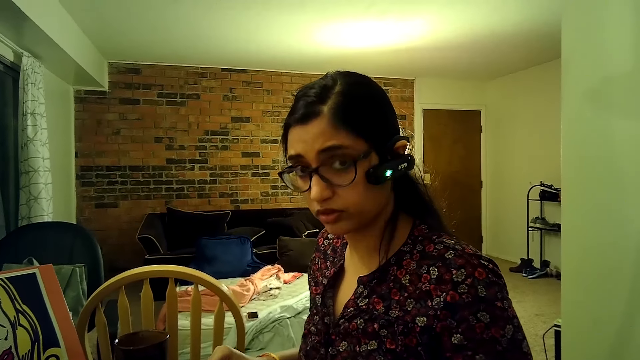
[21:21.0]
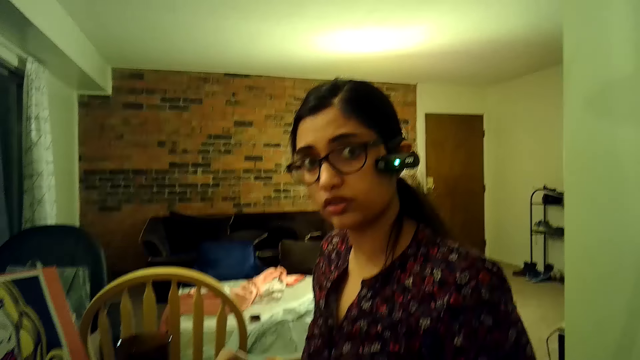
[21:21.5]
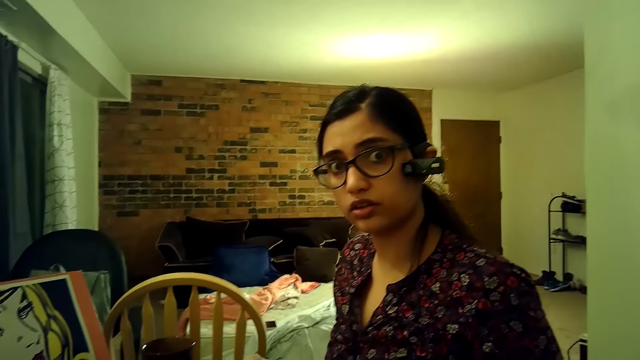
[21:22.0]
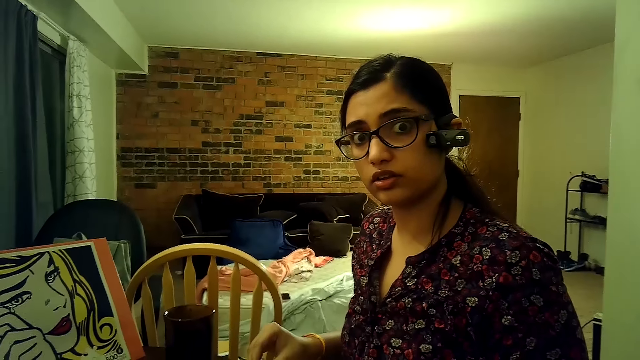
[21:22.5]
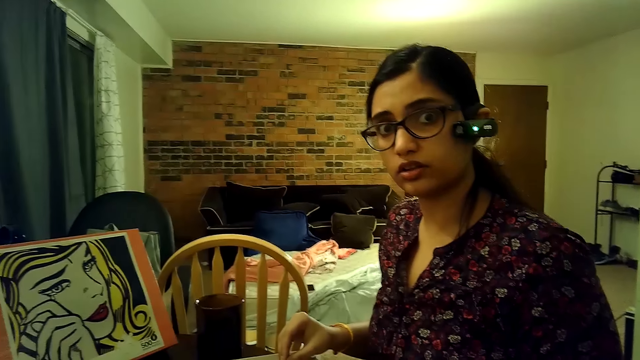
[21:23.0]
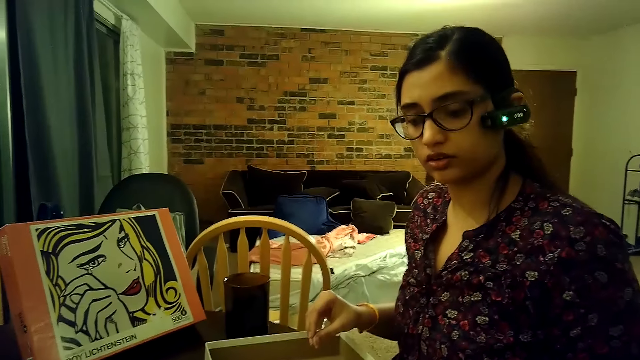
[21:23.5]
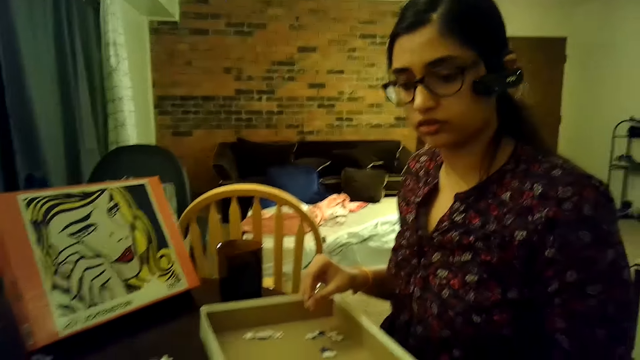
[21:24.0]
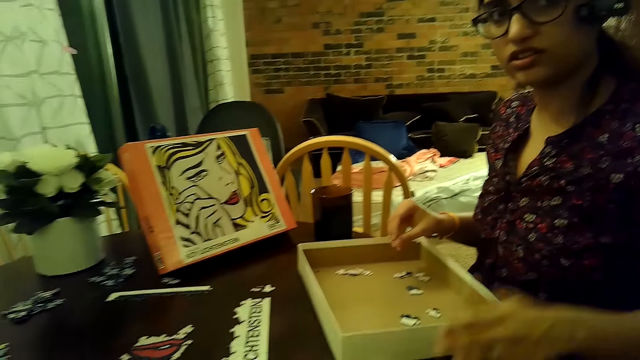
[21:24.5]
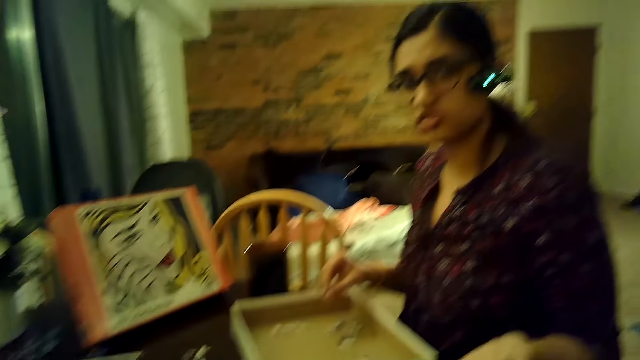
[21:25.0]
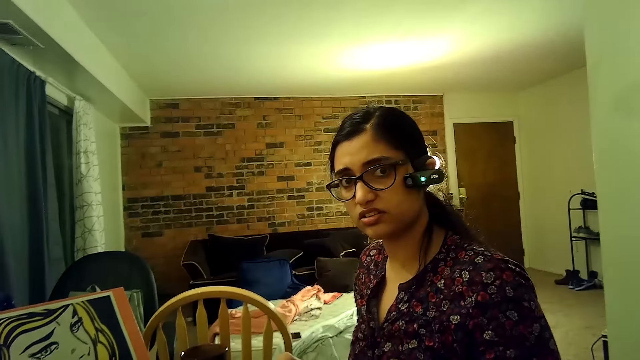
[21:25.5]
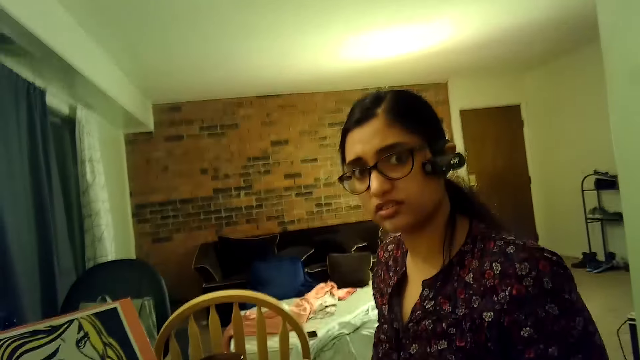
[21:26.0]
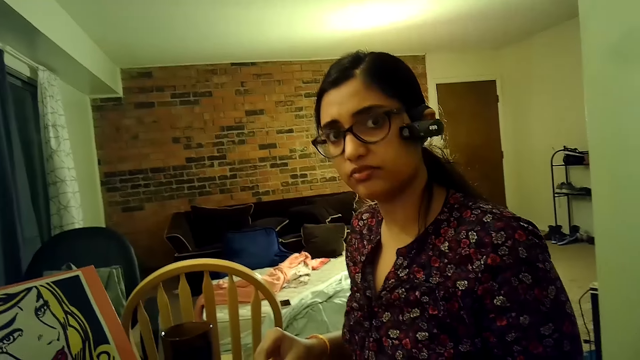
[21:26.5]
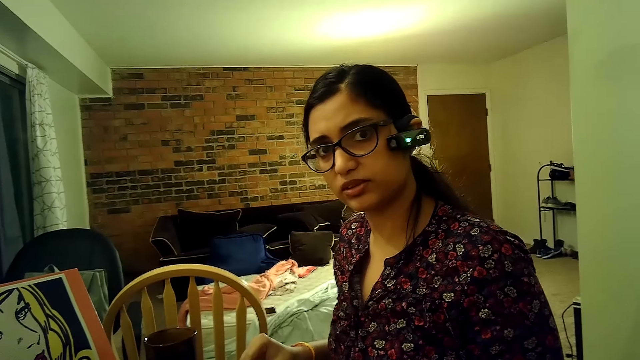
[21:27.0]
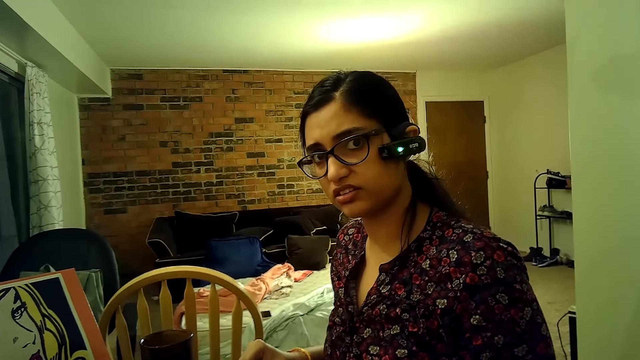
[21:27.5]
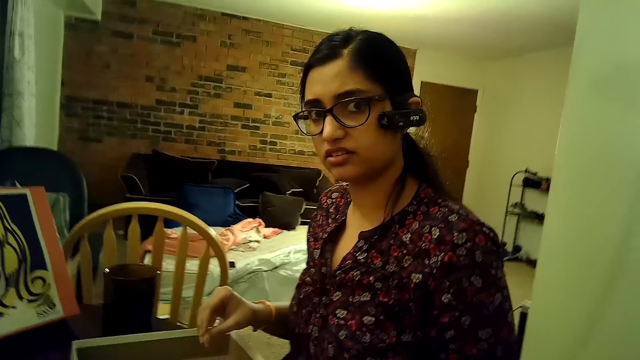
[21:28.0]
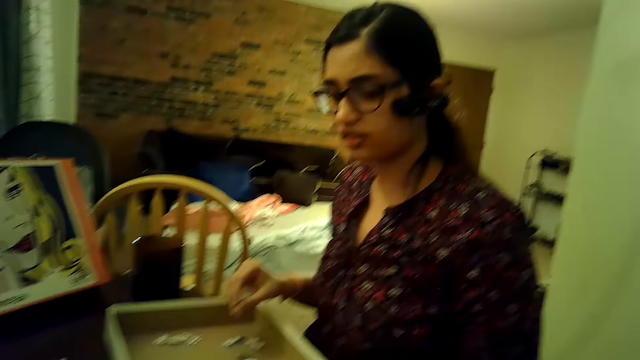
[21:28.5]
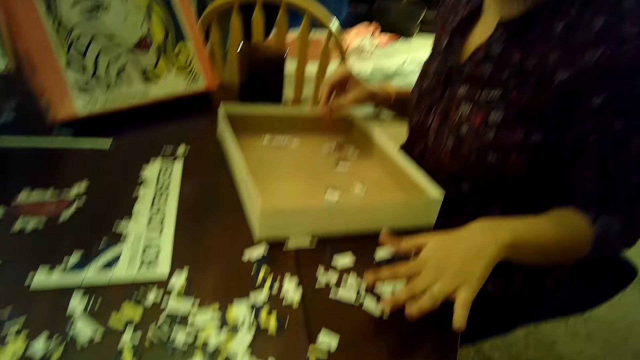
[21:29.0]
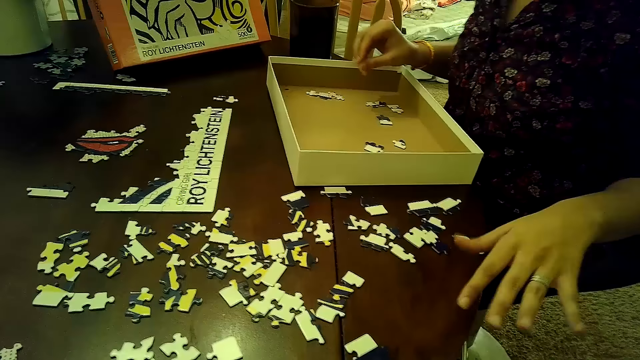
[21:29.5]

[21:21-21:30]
The camera wearer talks to a person.

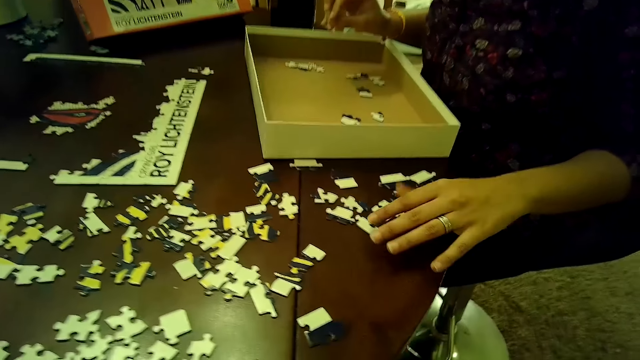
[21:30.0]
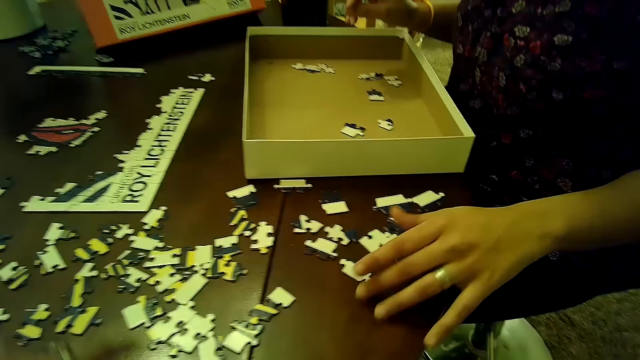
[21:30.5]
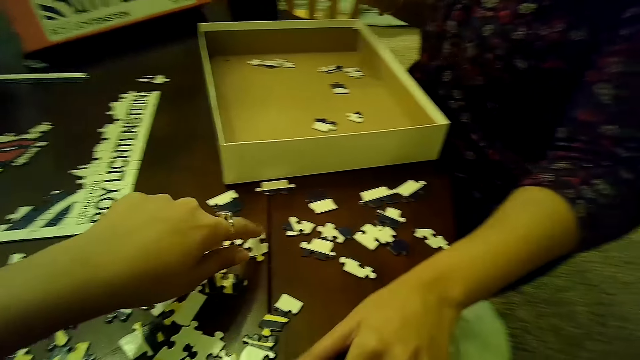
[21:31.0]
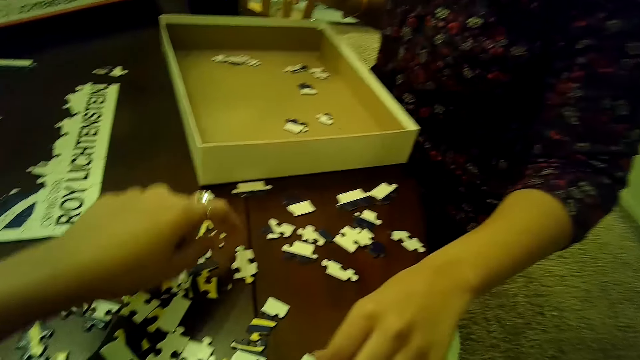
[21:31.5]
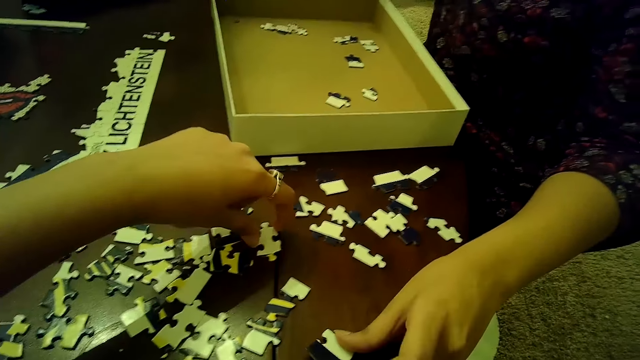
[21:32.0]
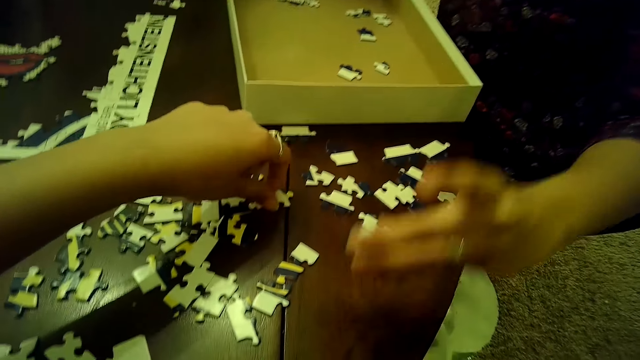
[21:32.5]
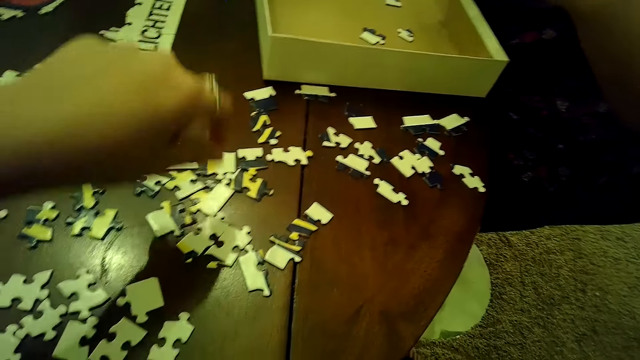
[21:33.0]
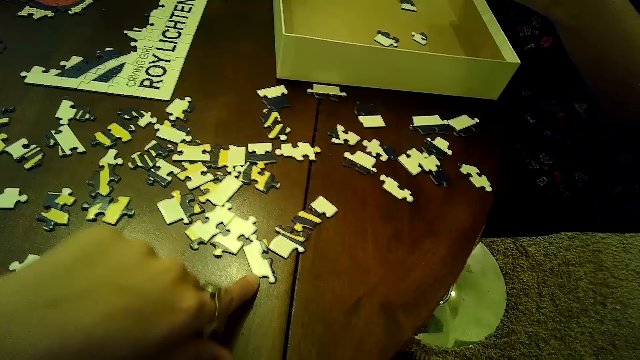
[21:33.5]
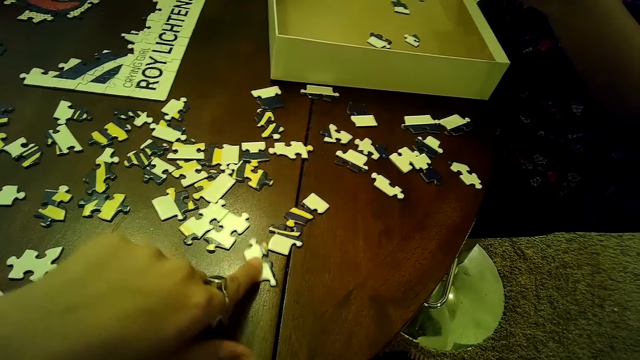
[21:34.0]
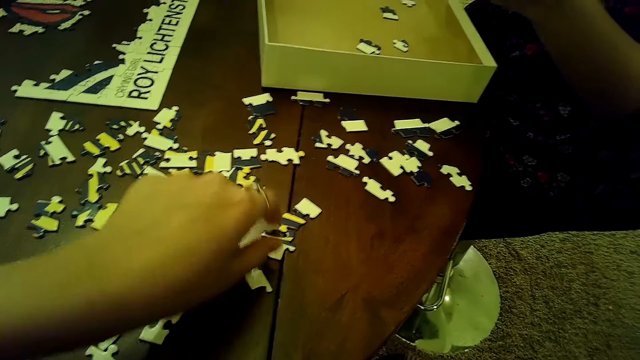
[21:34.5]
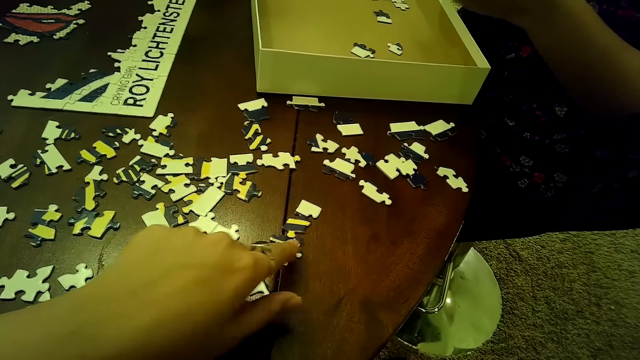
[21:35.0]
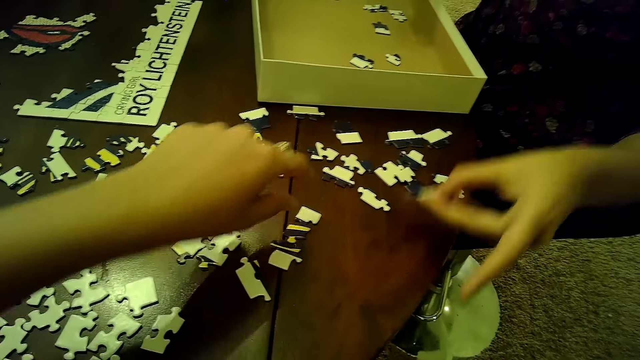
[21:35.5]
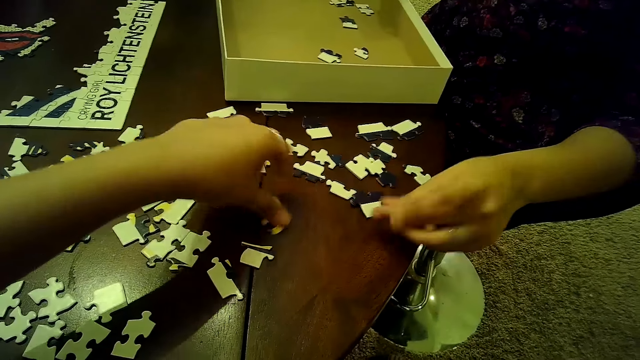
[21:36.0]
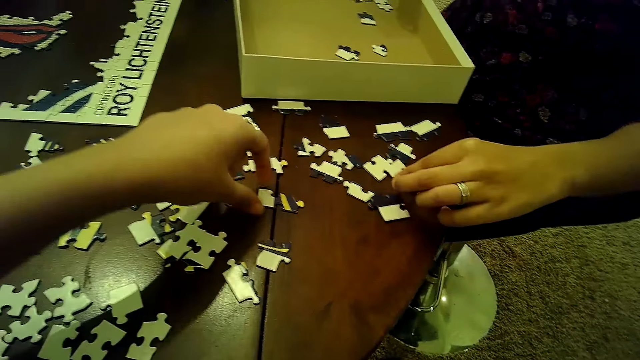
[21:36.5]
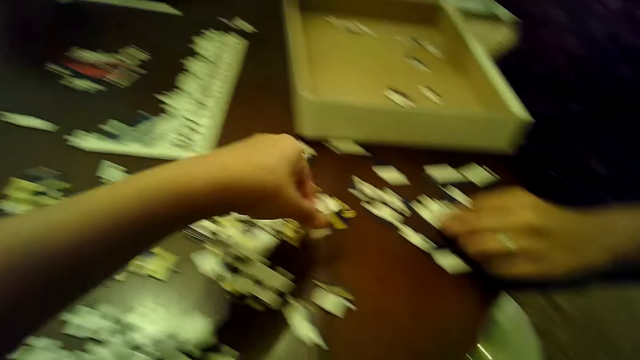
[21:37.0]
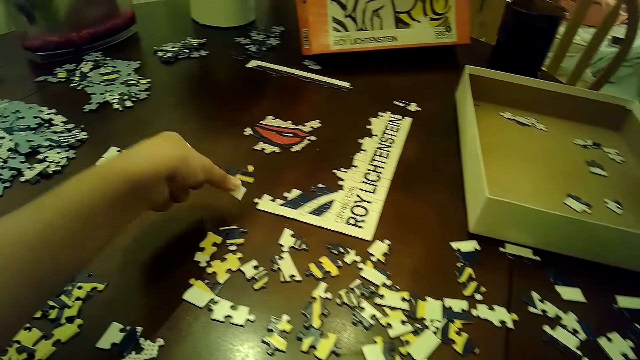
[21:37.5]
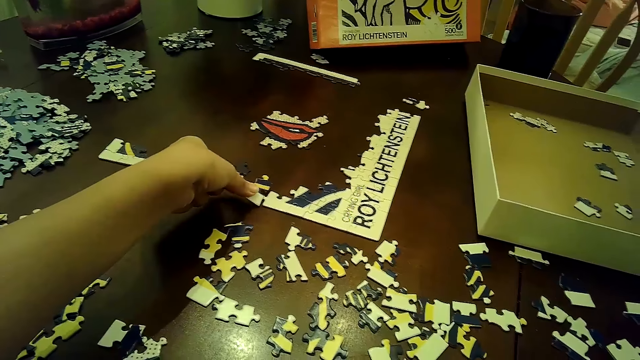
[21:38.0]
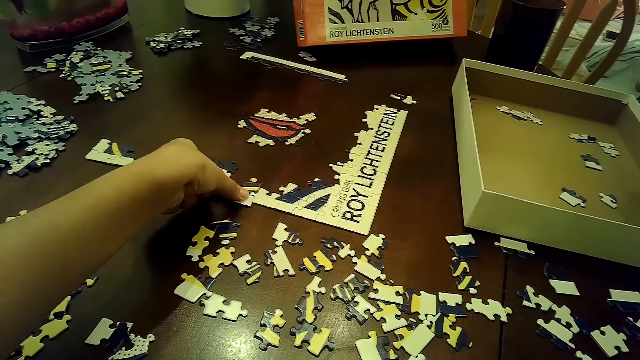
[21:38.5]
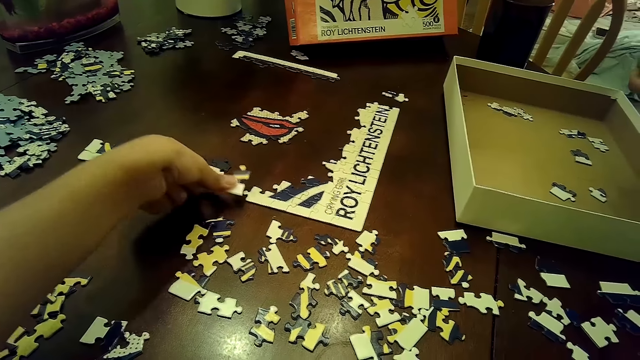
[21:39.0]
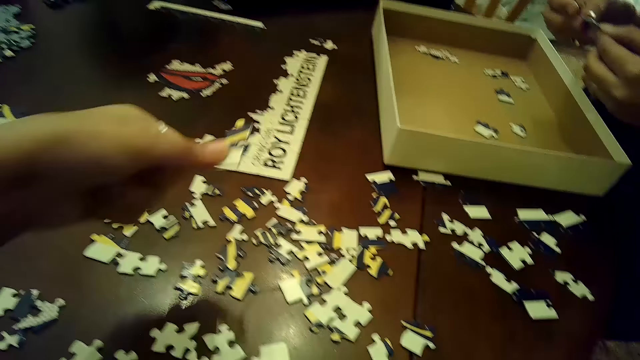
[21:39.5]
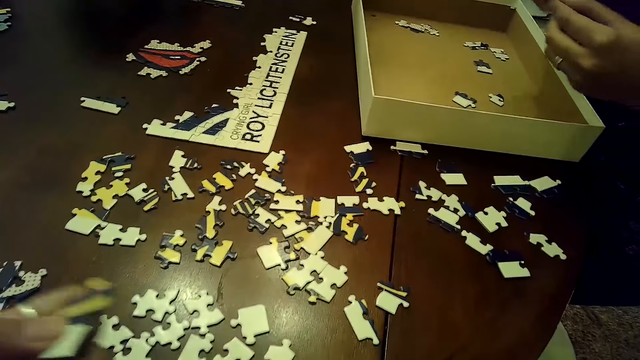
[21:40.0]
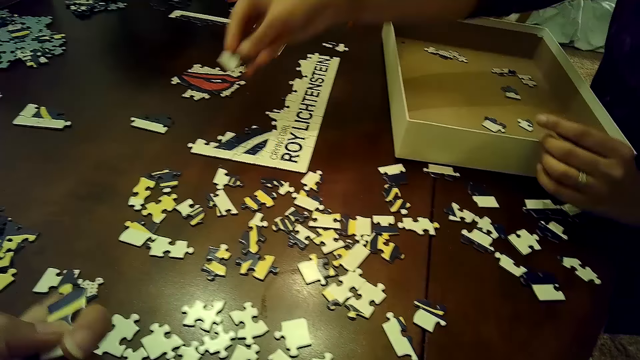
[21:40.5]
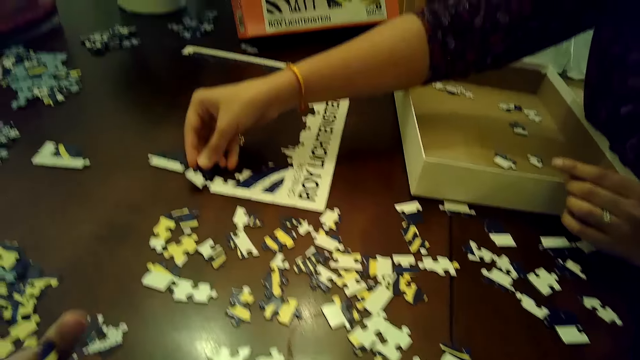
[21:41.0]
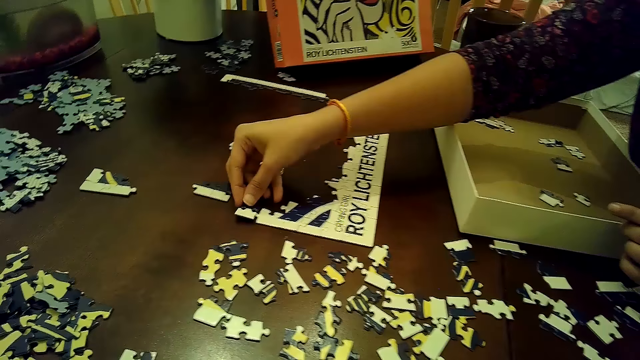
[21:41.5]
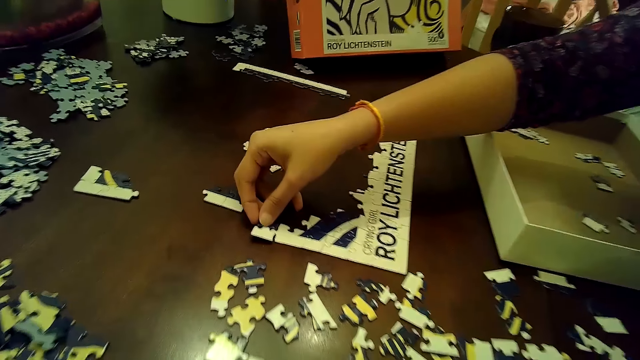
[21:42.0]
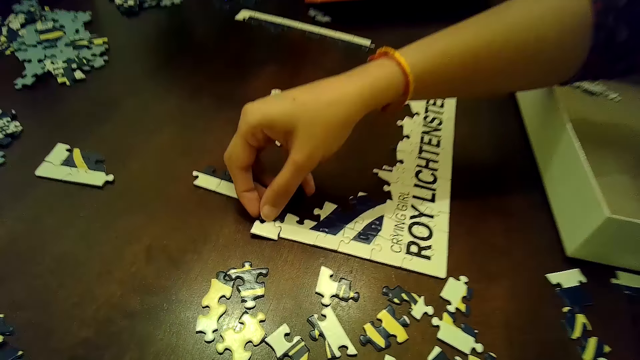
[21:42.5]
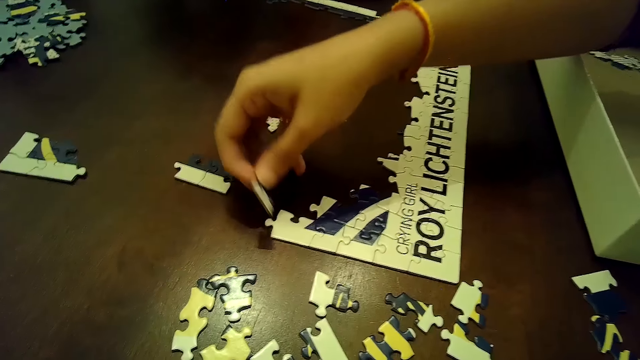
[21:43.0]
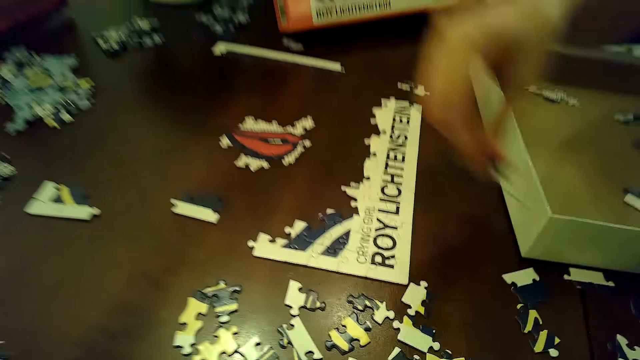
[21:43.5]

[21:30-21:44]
A woman touches a piece of the jigsaw puzzle on the table with her left hand. The camera wearer moves a piece of the jigsaw puzzle on the table with her left hand. The woman picks a piece of the jigsaw puzzle from the table with her left hand. The camera wearer moves a piece of the jigsaw puzzle on the table with her left hand. She does this repeatedly. She arranges cards on the table. The woman drops the piece of jigsaw puzzle in the box on the table with her left hand. The camera wearer moves a piece of the jigsaw puzzle on the table with her left hand. The woman picks a piece of the jigsaw puzzle from the table with her left hand. The camera wearer picks a piece of jigsaw puzzle from the table with her left hand. She inserts the piece of jigsaw puzzle into the tile of jigsaw puzzle on the table. She removes the piece of jigsaw puzzle from the tile on the table with her right hand. The woman passes the piece of jigsaw puzzle from her left hand to her right hand. The woman inserts the piece of jigsaw puzzle in her right hand into the tile of jigsaw puzzle on the table. The woman arranges cards on the table. The woman removes the piece of jigsaw puzzle from the tile of jigsaw puzzle on the table with her right hand.
